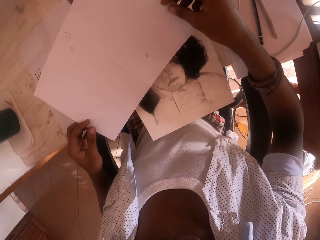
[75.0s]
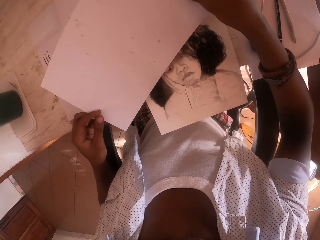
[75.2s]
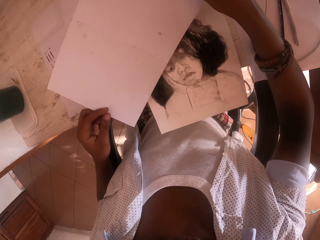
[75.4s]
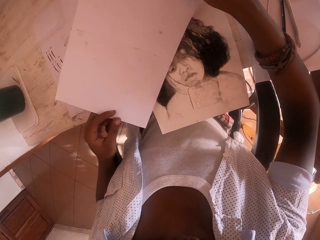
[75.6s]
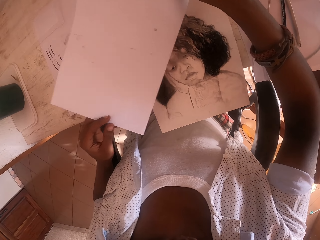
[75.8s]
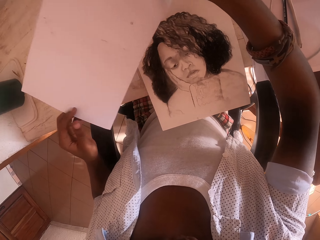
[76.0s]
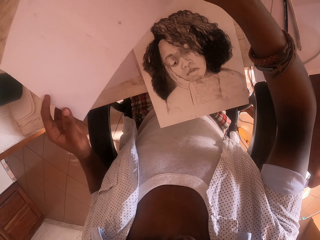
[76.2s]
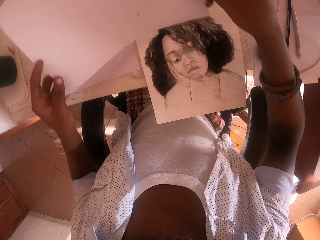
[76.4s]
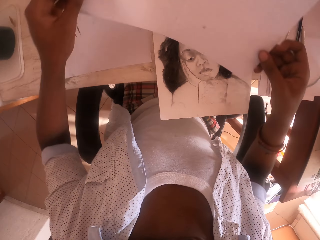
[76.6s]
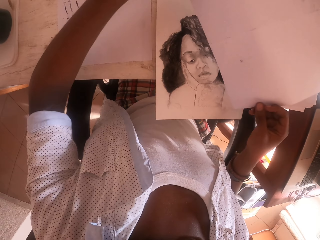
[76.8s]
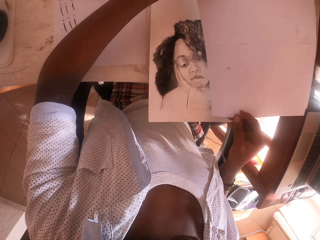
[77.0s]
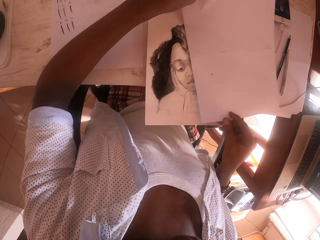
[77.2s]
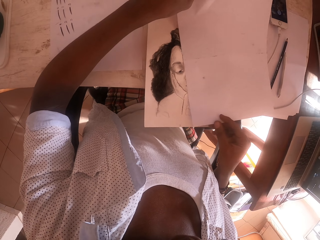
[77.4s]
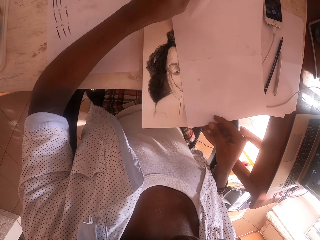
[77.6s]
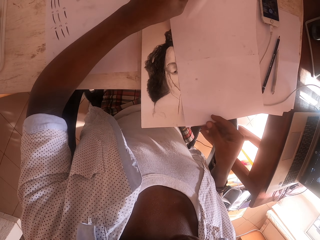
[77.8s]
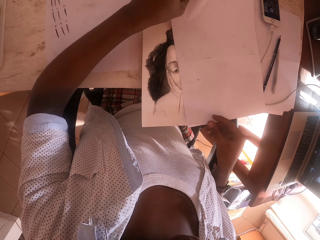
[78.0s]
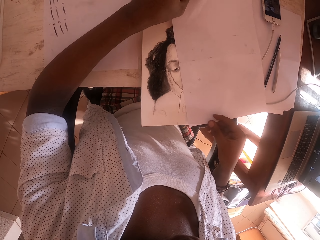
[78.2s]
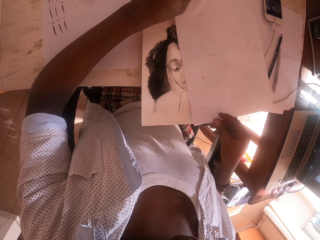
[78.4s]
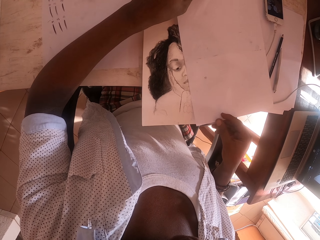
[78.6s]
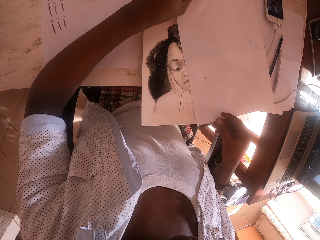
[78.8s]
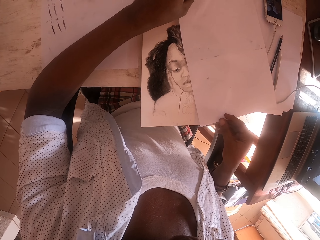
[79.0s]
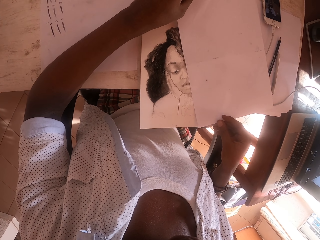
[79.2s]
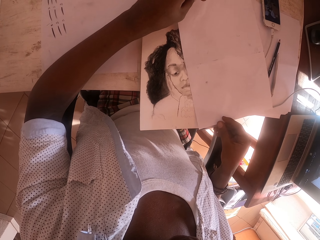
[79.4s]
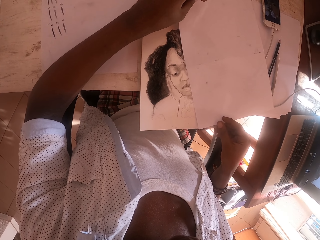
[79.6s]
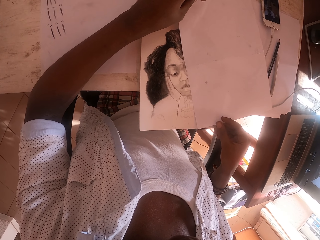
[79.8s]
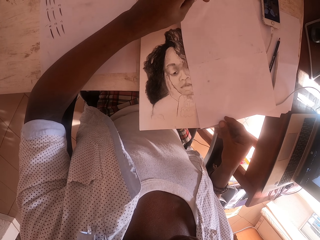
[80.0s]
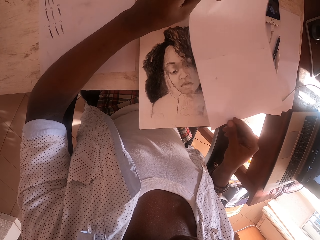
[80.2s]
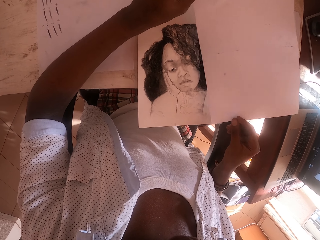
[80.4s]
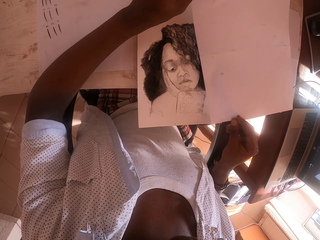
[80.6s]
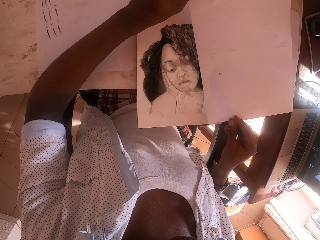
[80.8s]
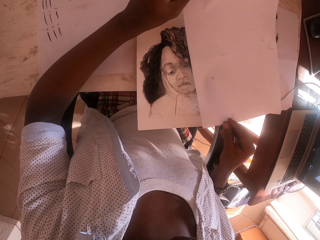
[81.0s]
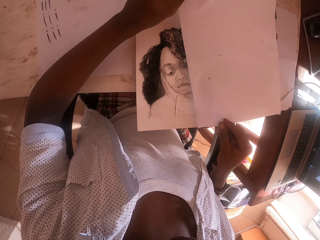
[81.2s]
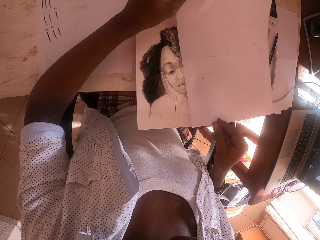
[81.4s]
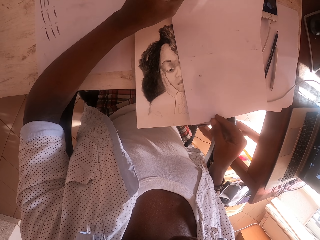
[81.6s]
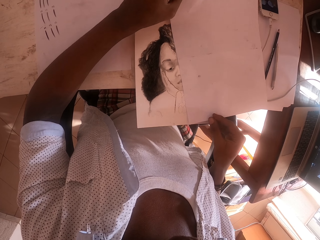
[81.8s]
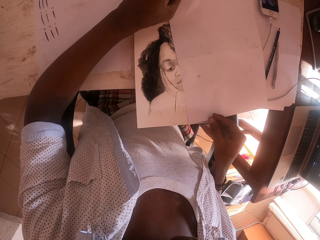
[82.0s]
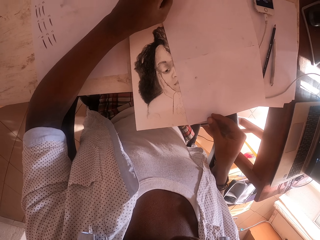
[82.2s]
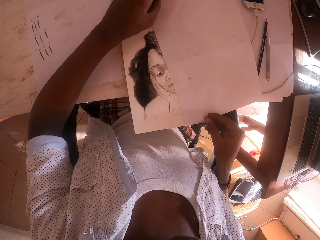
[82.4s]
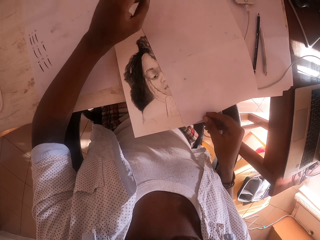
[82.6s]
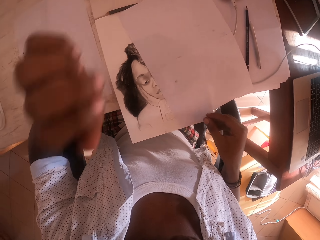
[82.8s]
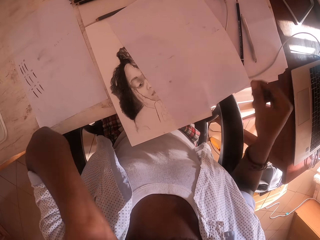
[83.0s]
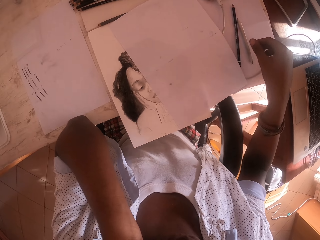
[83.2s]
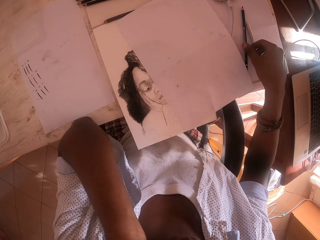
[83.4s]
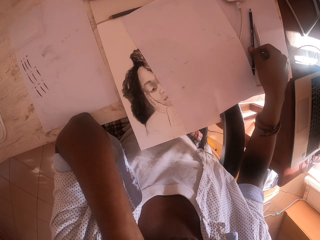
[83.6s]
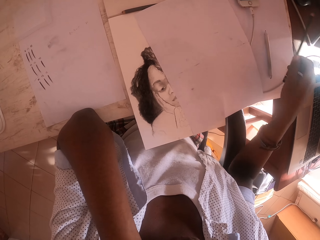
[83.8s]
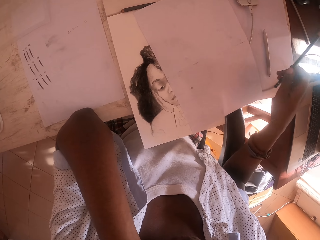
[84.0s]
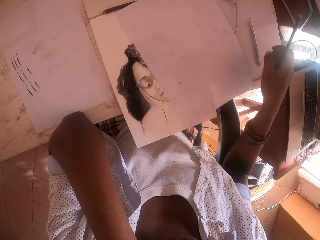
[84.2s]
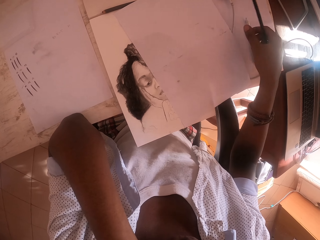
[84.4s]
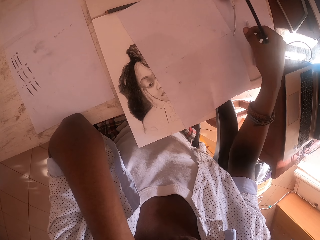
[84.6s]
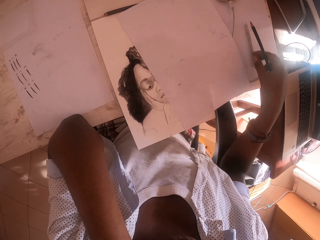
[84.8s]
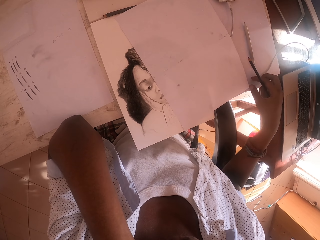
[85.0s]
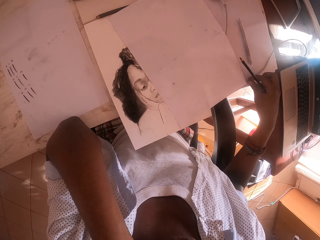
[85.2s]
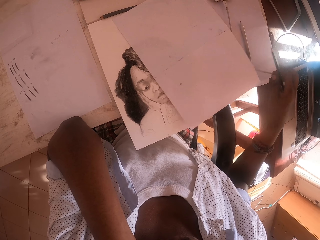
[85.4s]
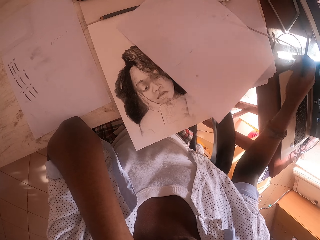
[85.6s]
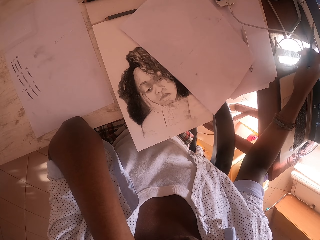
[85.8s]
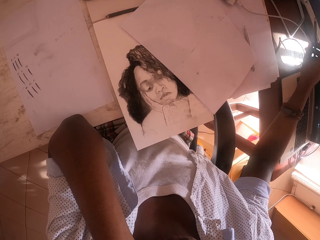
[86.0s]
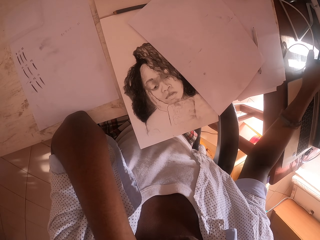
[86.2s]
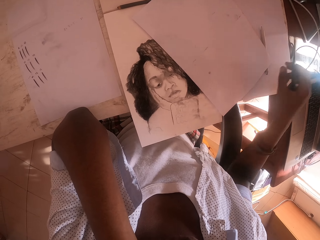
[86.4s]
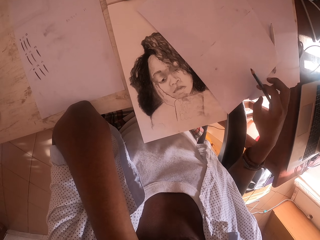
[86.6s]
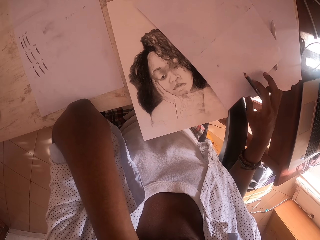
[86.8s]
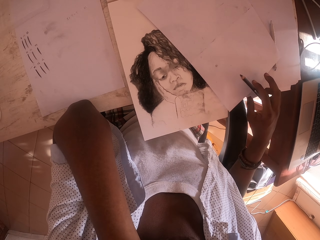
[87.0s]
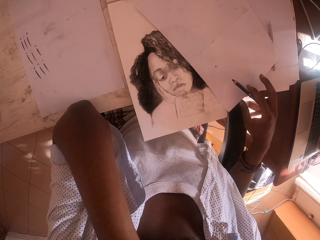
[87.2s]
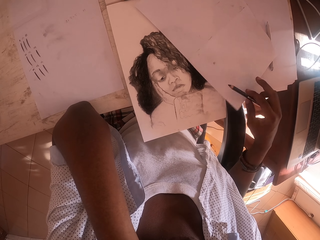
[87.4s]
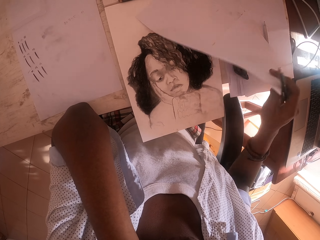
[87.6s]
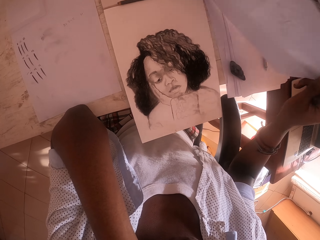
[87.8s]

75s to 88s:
The camera wearer holds a paper. They put the paper on top of a pencil drawing. They pick up a pencil from the table. They move a cable on the table. They put the charging cable away. They pick up a paper from the table.

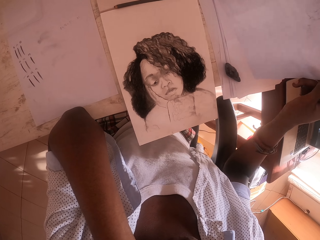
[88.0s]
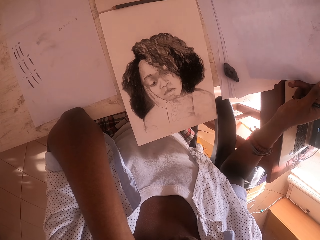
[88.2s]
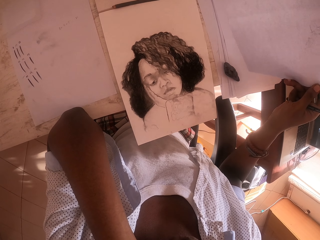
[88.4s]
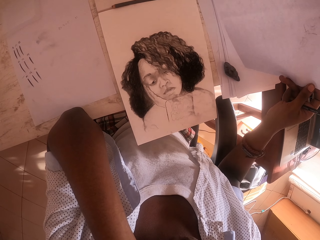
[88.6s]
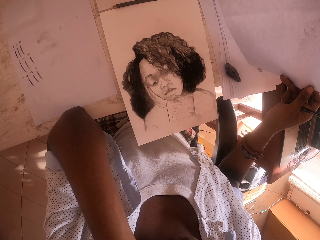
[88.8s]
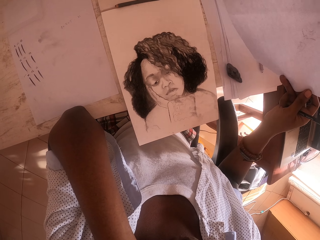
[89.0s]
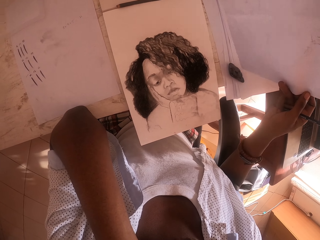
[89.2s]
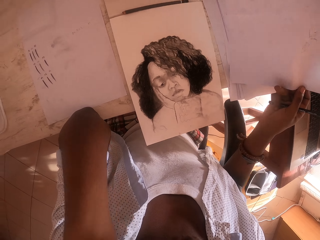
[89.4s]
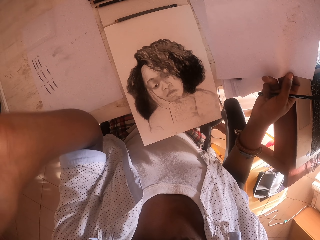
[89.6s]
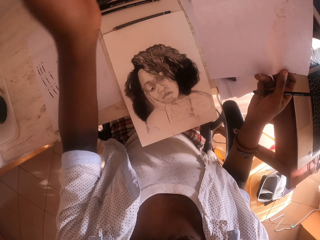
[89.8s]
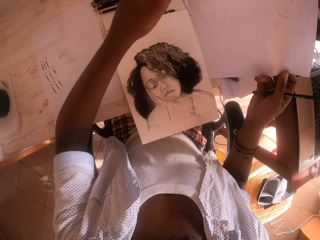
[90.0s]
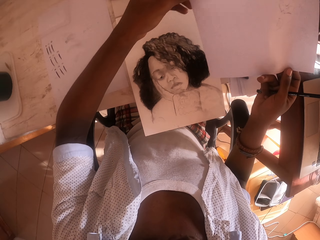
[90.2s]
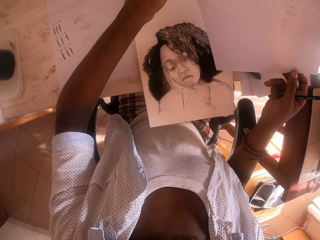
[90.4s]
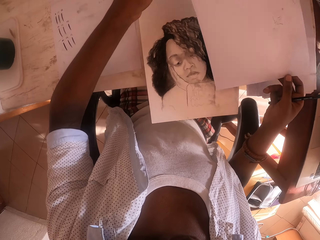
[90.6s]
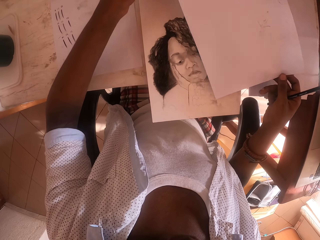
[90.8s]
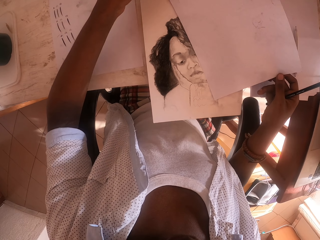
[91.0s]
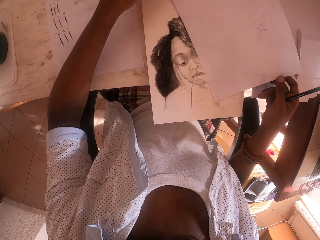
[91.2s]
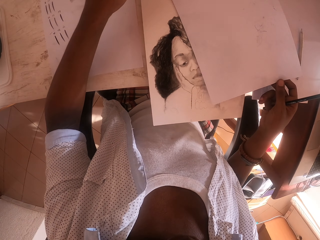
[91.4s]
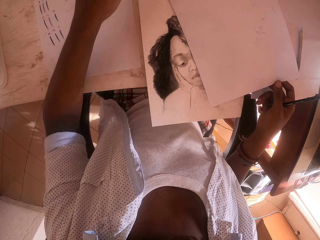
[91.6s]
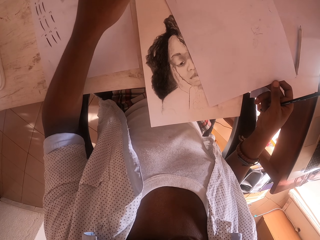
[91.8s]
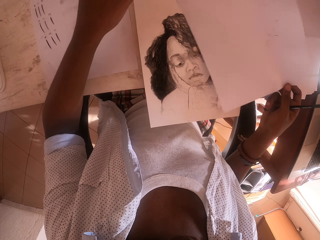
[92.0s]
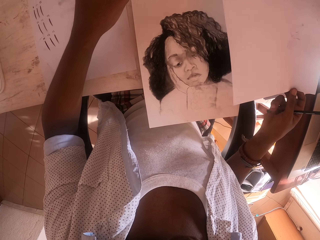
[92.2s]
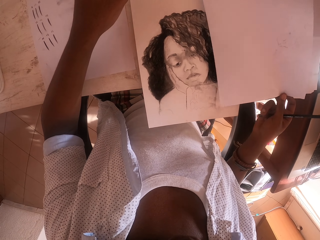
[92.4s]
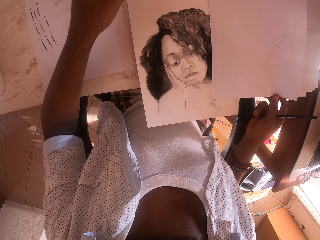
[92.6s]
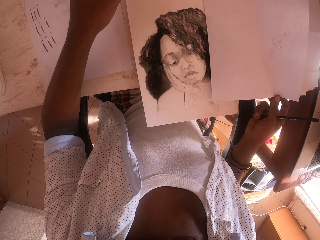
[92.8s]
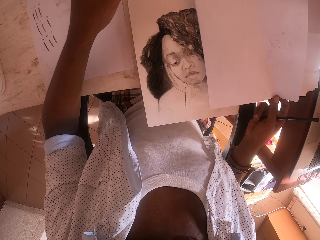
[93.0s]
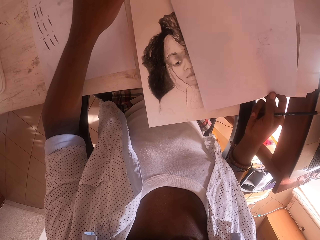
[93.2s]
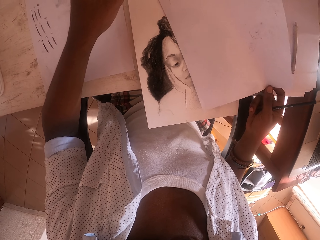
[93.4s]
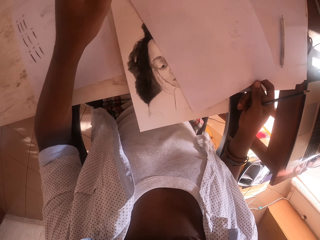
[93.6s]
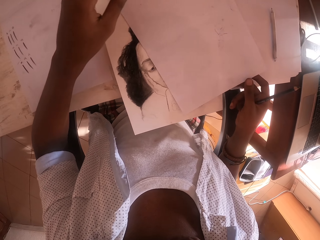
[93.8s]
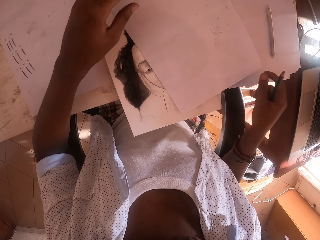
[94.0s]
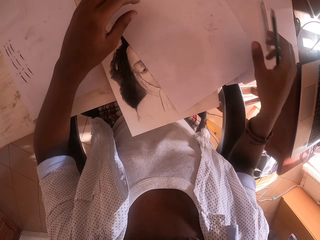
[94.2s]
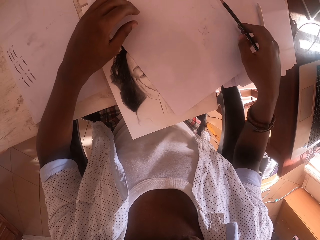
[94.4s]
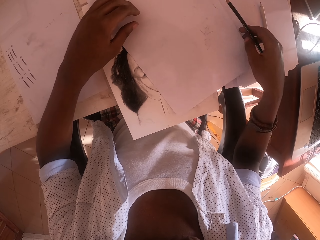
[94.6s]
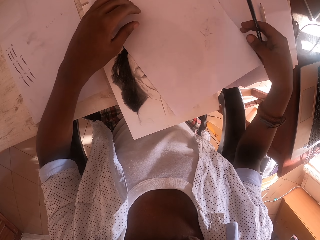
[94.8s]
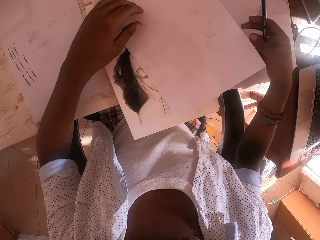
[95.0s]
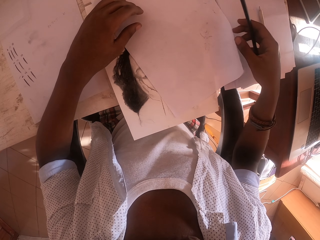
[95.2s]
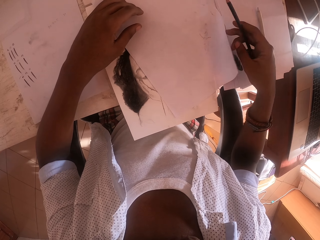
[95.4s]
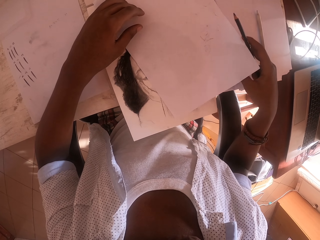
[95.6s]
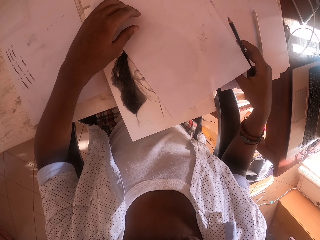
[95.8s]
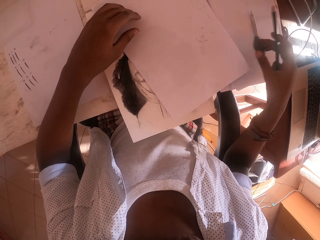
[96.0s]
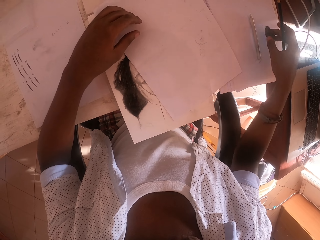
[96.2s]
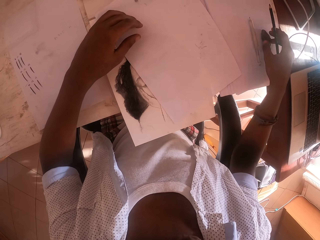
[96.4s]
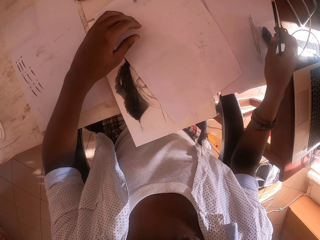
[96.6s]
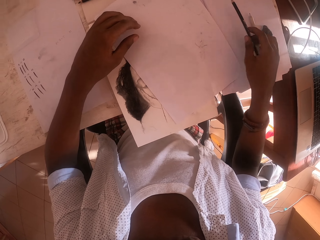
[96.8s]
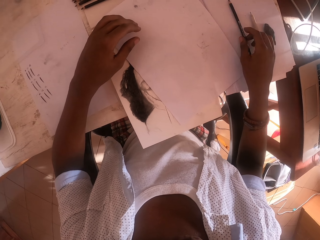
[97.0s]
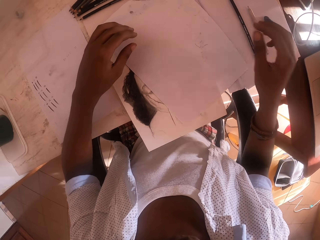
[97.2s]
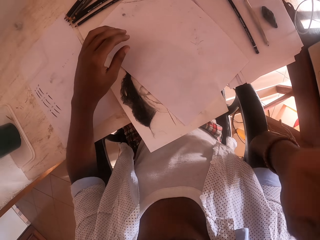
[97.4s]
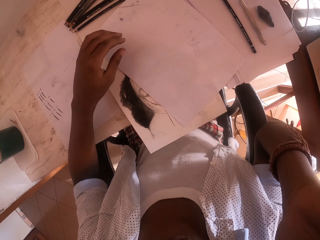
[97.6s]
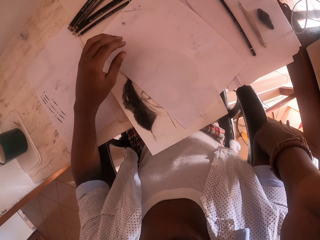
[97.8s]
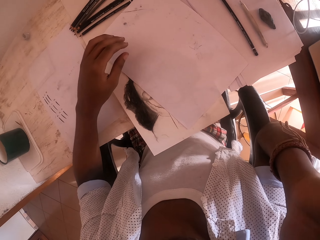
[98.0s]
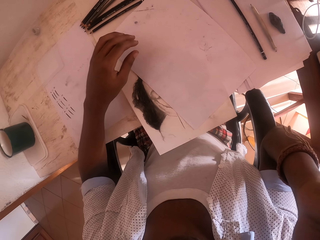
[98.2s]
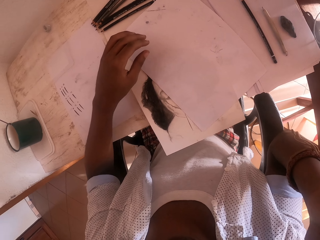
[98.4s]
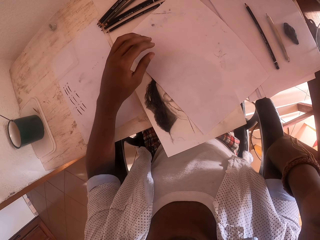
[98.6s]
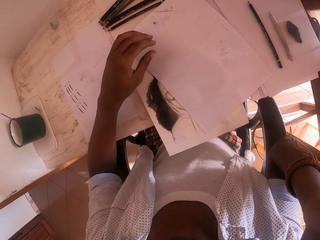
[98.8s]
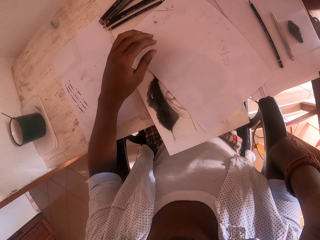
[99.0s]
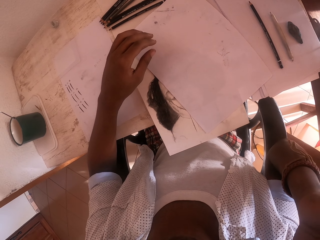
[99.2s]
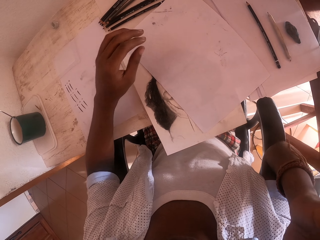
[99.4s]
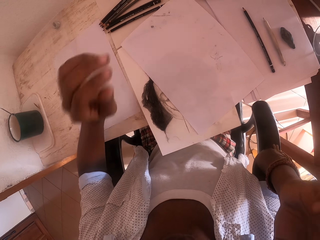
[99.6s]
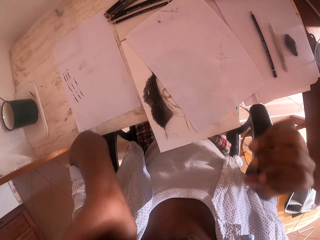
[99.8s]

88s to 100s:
The camera wearer looks behind the plain paper. He drops the left hand. He puts the paper on the table. He puts the paper on the table again. He picks up something under the paper. He puts away the eraser. He puts a pencil on the table. He itches the face. He touches his ear.
